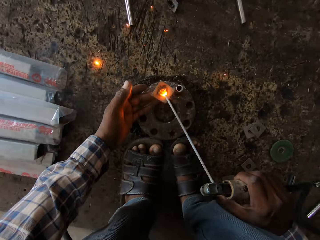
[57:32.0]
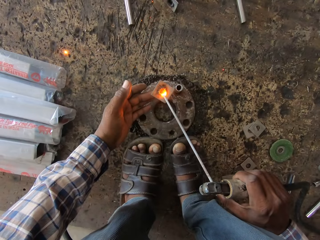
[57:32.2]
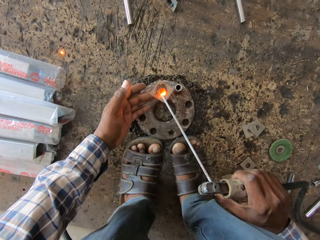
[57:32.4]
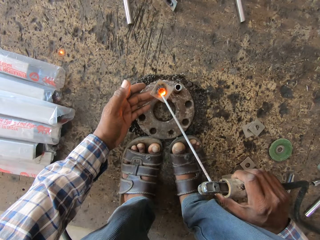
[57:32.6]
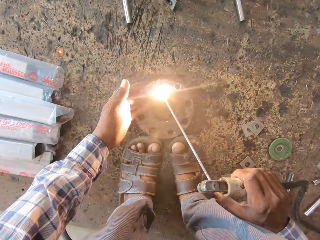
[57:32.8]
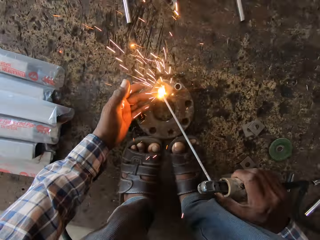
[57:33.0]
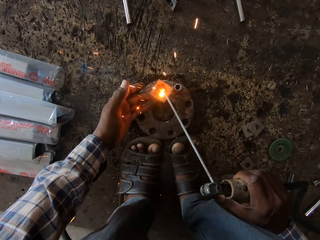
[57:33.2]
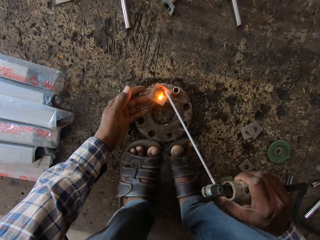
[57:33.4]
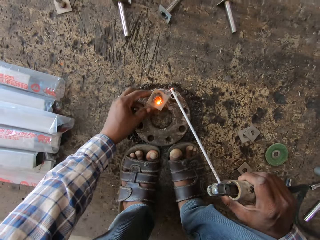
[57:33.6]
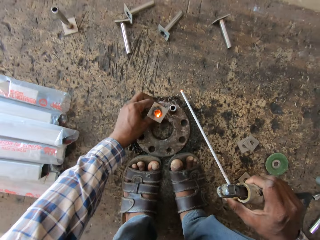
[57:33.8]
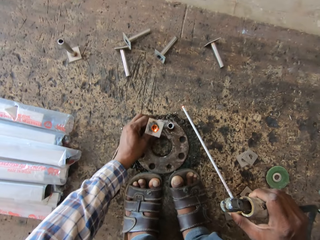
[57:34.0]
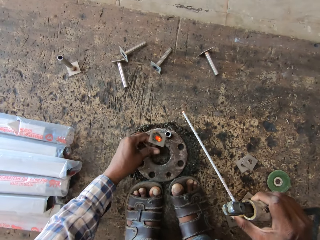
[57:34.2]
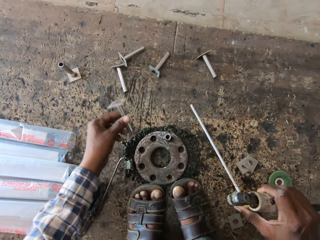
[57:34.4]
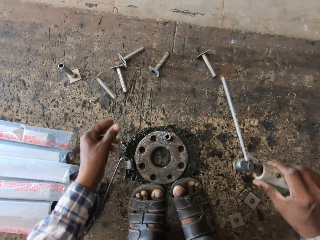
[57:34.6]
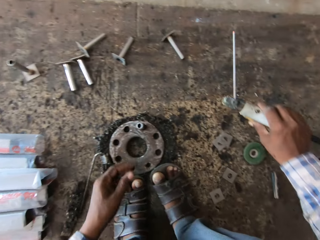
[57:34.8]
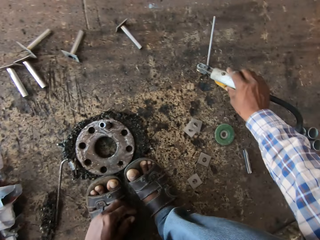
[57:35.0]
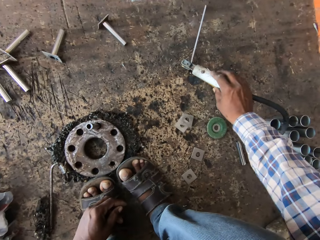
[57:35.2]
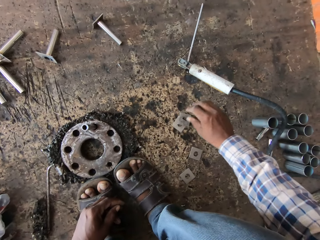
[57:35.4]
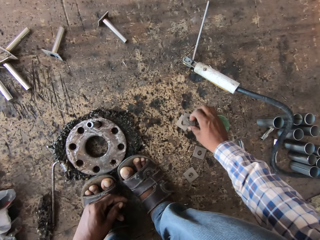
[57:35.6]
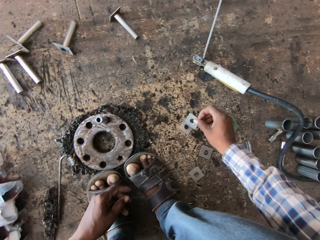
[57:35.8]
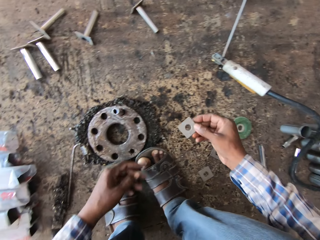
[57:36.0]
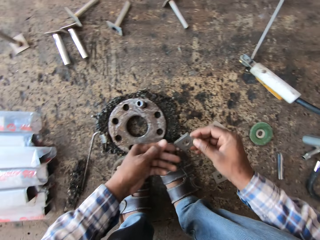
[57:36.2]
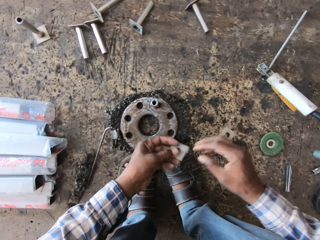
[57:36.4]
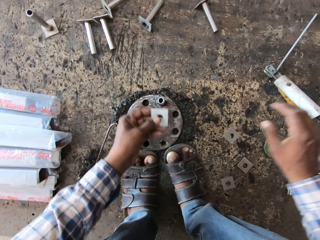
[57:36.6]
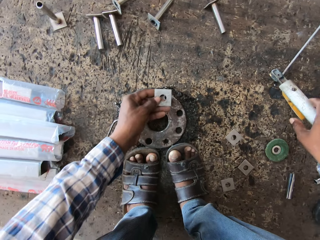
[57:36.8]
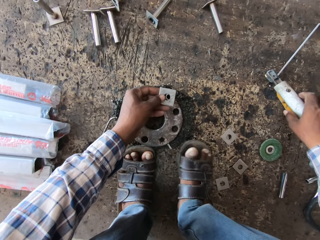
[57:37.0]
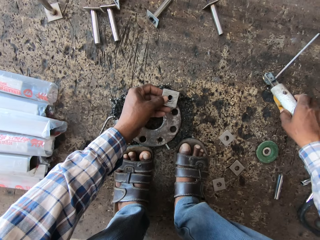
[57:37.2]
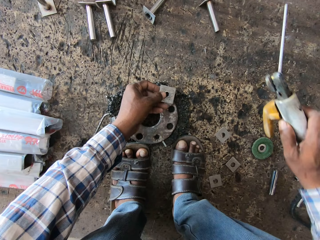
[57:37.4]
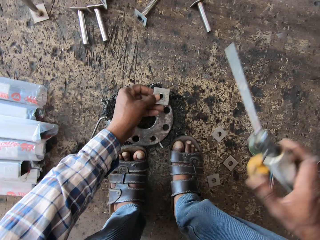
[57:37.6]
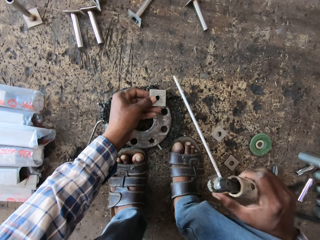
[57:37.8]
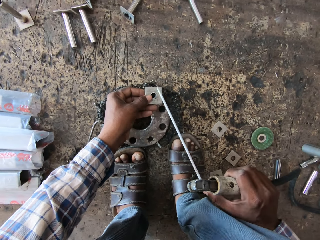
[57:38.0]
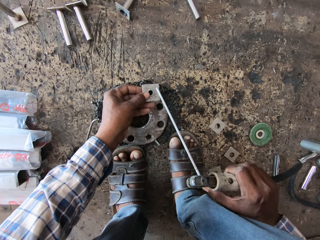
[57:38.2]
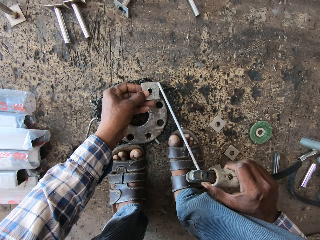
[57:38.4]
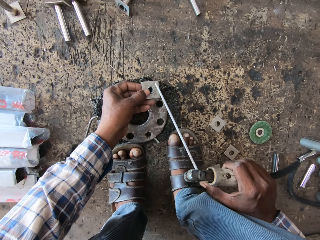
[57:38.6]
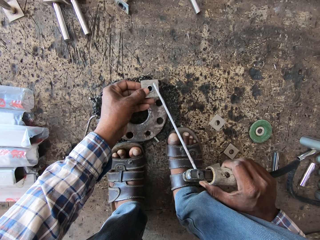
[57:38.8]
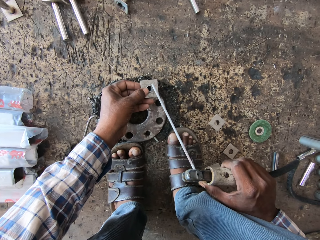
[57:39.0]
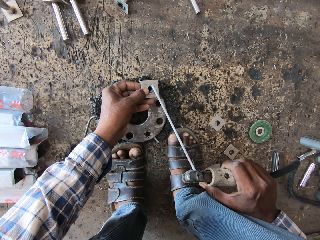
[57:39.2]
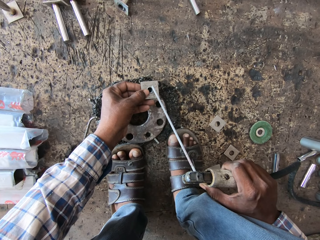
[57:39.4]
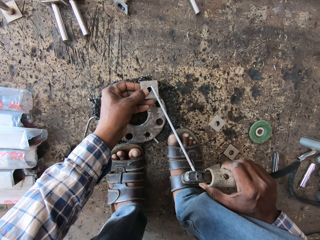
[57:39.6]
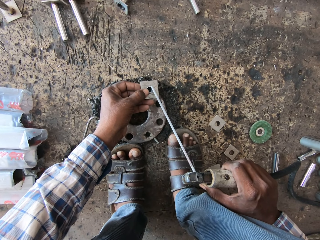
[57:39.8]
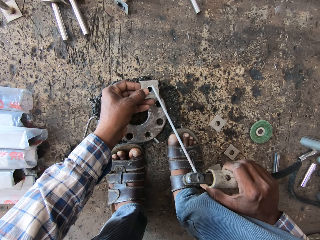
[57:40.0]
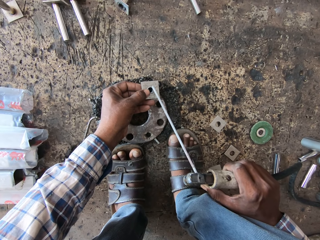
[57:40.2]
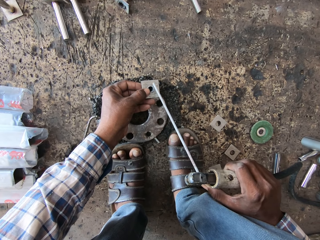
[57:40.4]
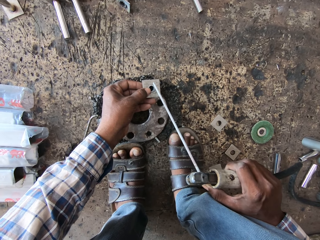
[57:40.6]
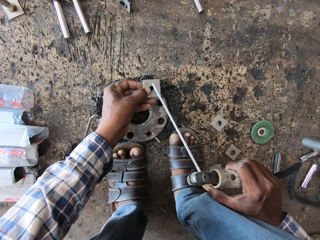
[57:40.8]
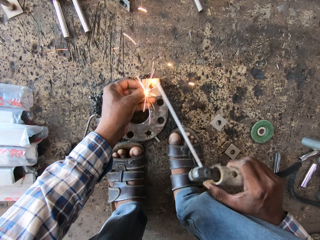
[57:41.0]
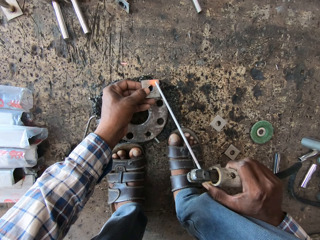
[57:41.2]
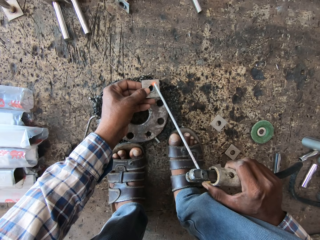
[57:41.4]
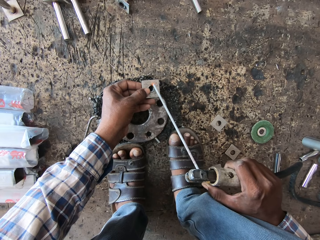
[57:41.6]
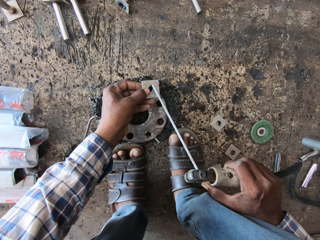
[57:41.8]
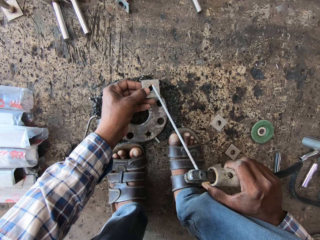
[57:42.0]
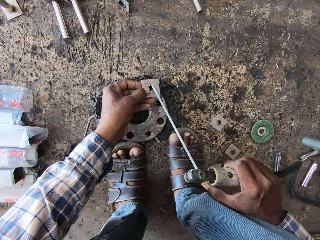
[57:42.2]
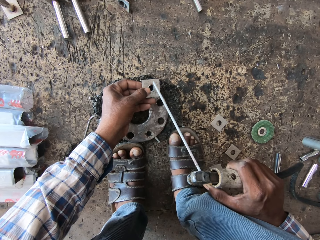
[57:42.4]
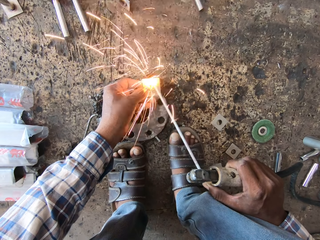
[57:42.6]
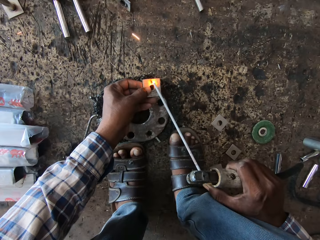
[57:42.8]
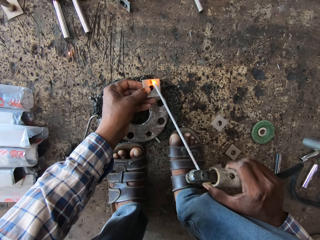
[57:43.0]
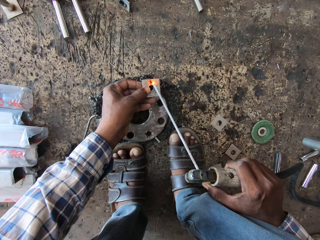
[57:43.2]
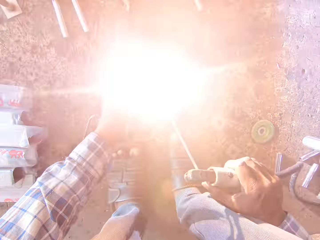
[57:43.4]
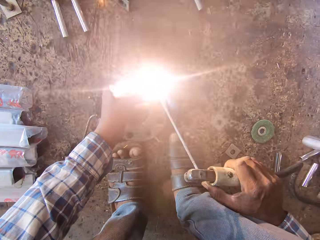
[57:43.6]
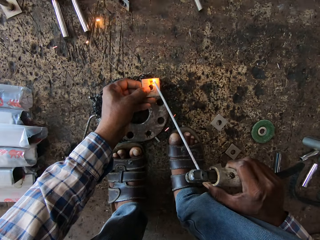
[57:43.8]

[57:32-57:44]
The camera wearer removes the welded steel pipe from the flange with his left hand. He throws the welded steel pipe on the floor with his left hand. He drops the welding torch on the floor with his right hand. He picks a base plate from the floor with his right hand. He holds the base plate with both hands. He holds the base plate with his left hand. He picks the welding torch from the floor with his right hand. He places the base plate on a steel pipe with his left hand. He hits the base plate with the welding torch in his right hand. He welds the base plate and the steel pipe with the welding torch in his right hand. He welds them again.

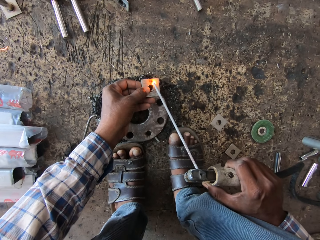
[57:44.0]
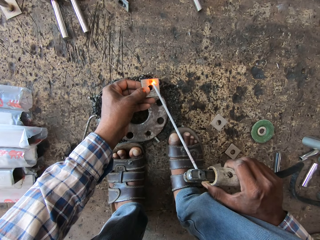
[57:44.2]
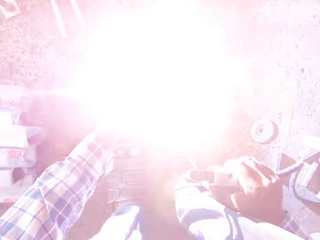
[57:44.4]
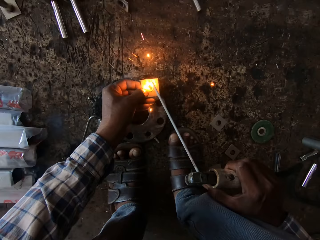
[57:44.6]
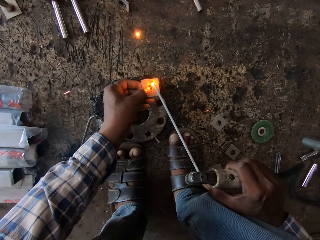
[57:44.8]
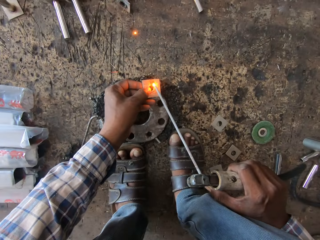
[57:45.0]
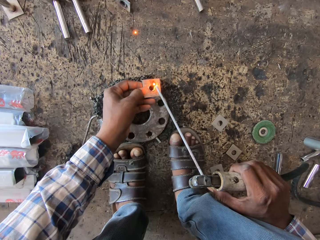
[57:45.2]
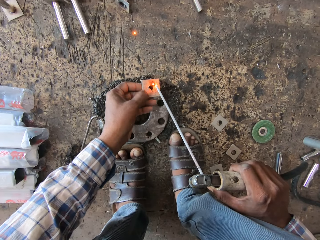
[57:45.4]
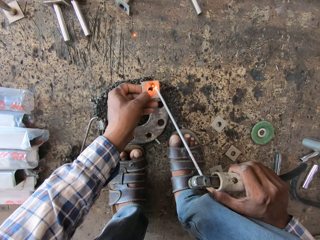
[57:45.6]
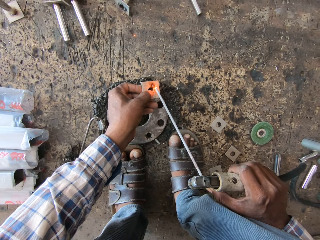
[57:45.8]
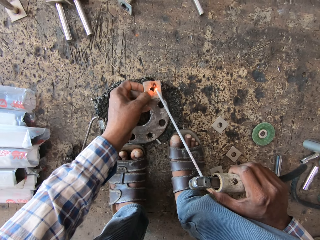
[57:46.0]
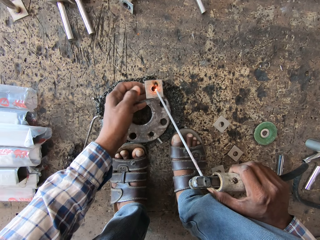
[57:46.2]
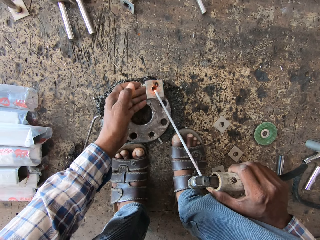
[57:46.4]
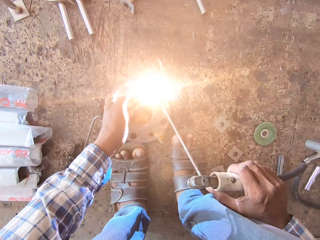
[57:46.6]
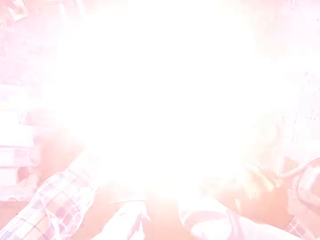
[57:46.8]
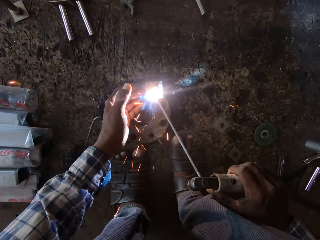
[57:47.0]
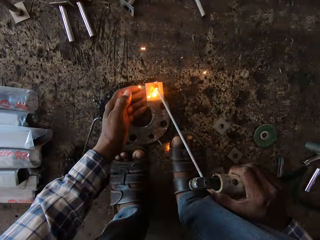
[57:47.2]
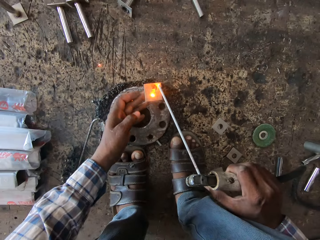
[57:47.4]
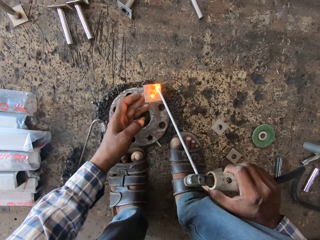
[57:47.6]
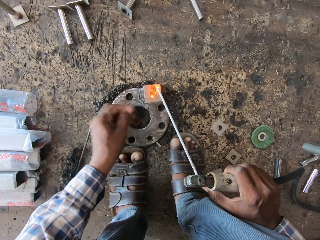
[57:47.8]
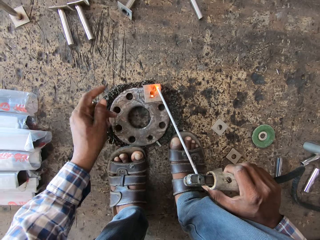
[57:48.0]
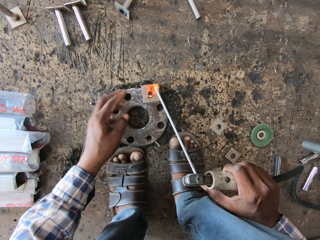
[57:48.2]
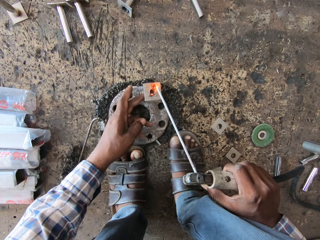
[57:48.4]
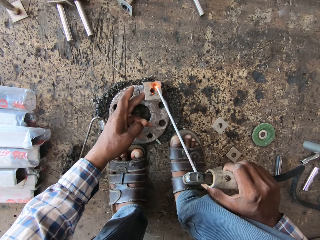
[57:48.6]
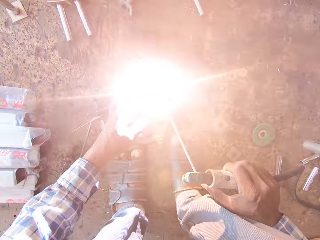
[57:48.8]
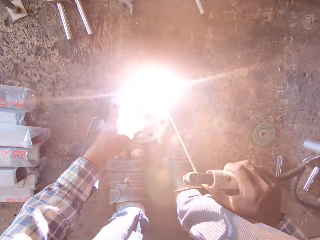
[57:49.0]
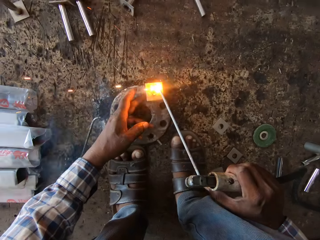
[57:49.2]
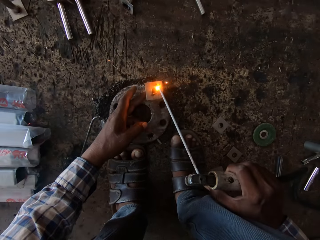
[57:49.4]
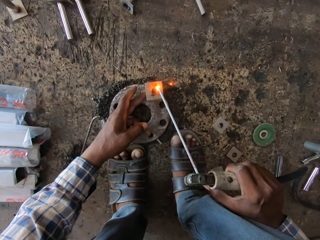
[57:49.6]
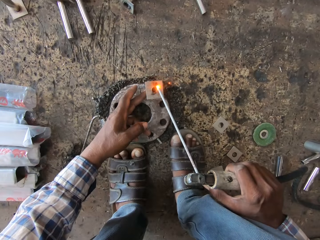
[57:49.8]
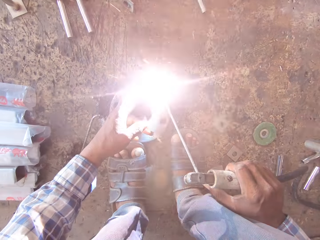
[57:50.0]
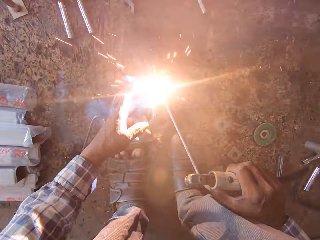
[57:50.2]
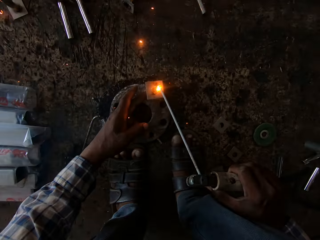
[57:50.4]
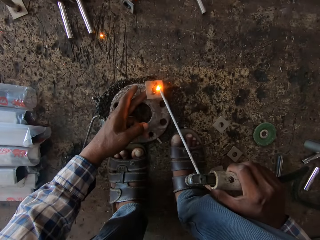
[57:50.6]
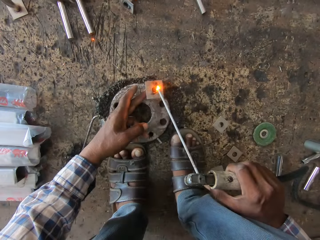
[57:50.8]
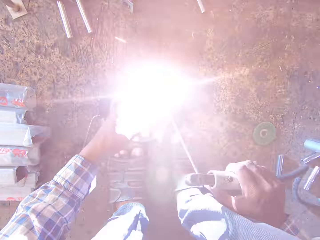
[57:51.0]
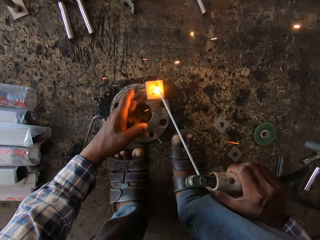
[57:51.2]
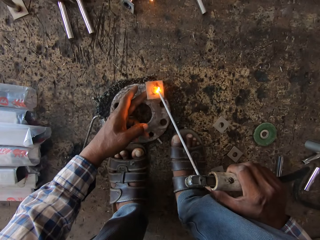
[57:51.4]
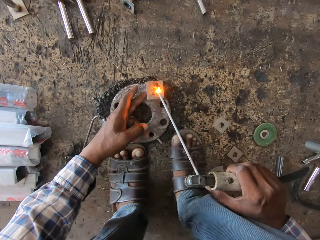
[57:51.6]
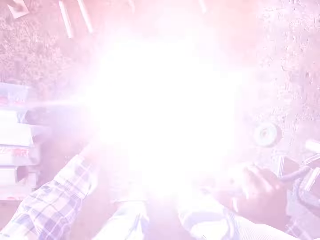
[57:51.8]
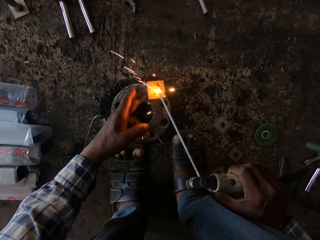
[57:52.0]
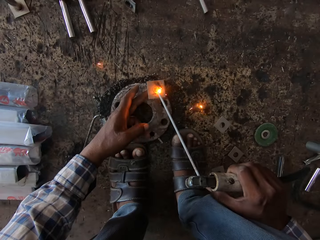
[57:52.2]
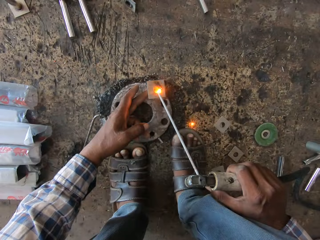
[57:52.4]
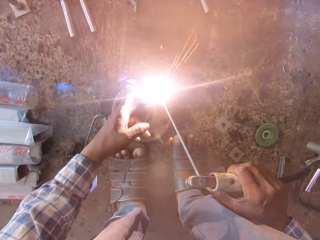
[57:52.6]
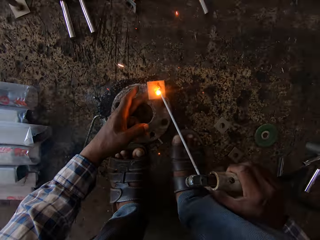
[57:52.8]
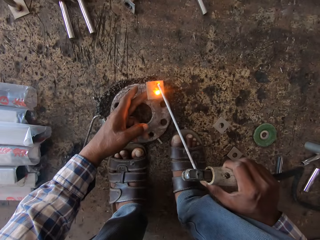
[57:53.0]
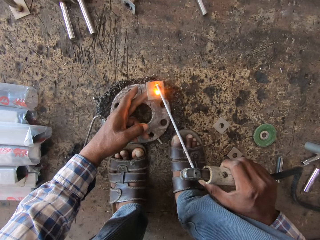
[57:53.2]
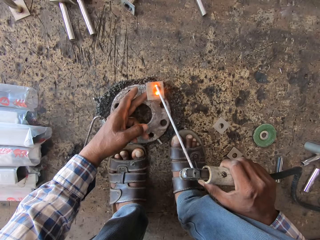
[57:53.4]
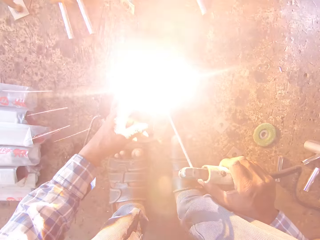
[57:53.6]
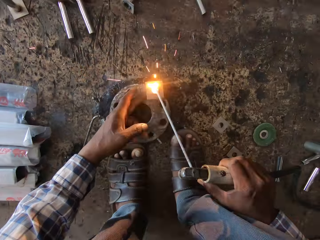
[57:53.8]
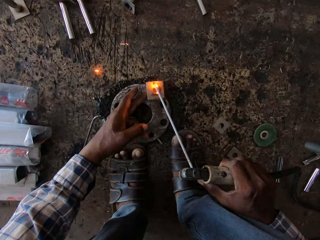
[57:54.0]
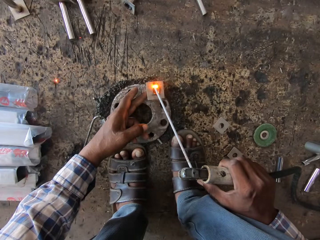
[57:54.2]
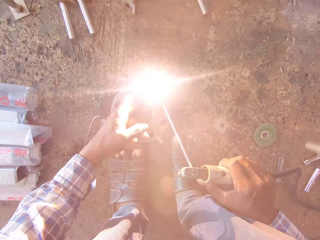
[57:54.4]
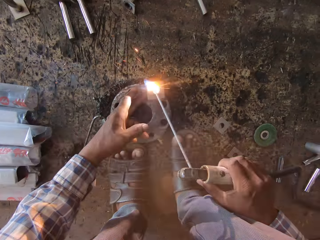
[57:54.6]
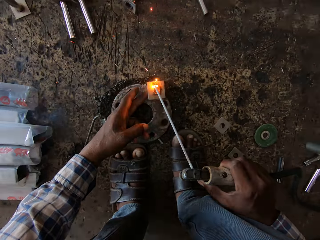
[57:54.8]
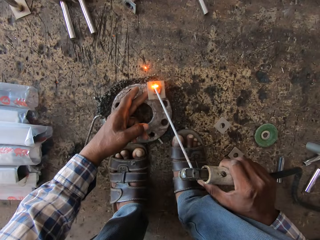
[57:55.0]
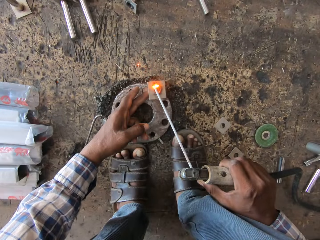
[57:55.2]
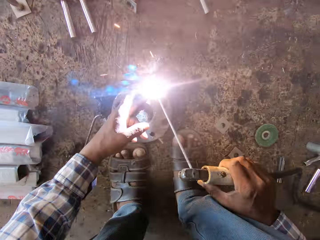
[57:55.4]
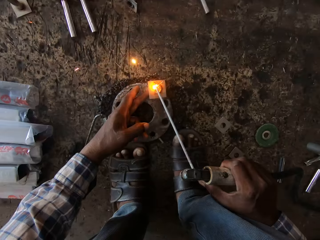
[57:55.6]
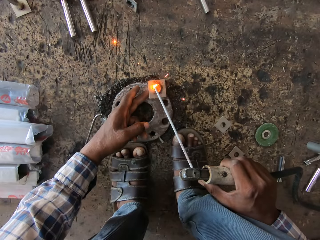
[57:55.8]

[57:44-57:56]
The camera wearer adjusts the base plate on the steel pipe with his left hand. He welds the base plate and the steel pipe with the welding torch in his right hand. He holds the steel pipe with his left hand. He welds the base plate and the steel pipe with the welding torch in his right hand. He welds them repeatedly.
